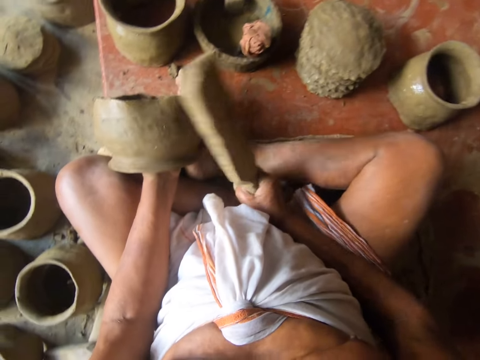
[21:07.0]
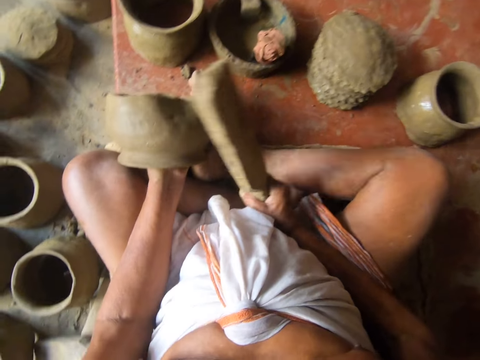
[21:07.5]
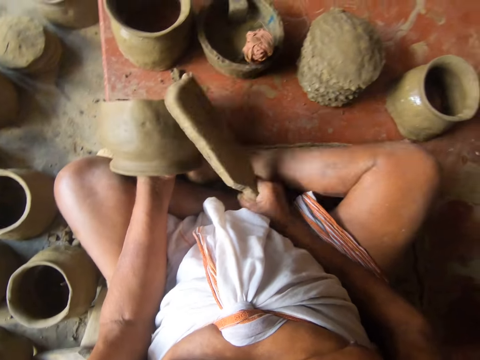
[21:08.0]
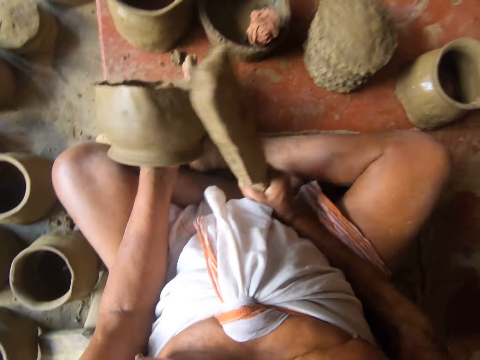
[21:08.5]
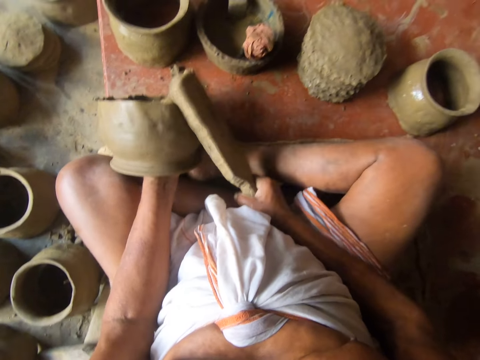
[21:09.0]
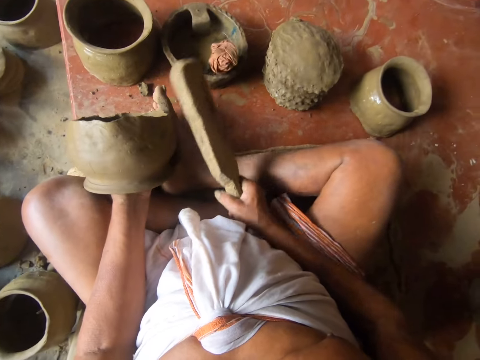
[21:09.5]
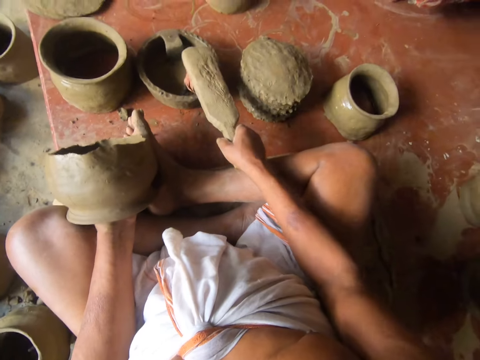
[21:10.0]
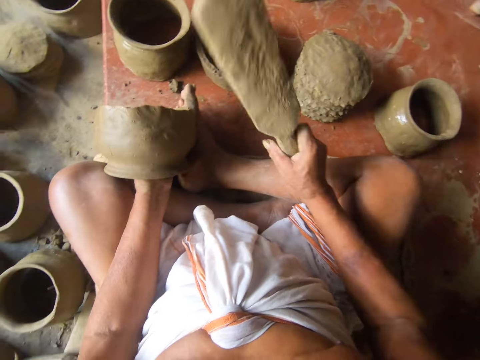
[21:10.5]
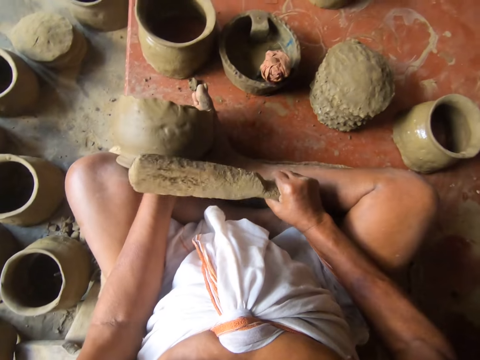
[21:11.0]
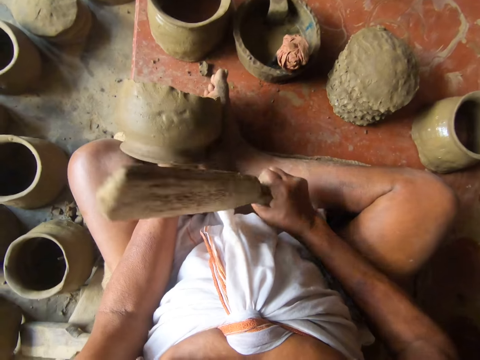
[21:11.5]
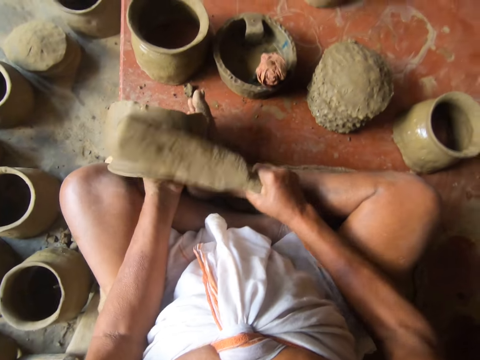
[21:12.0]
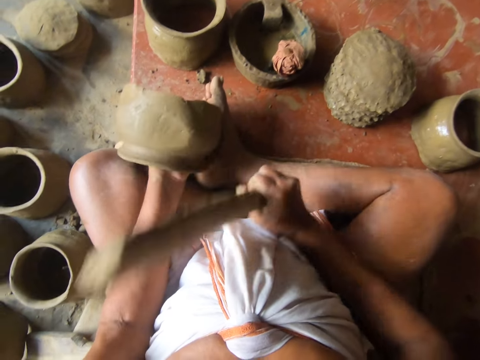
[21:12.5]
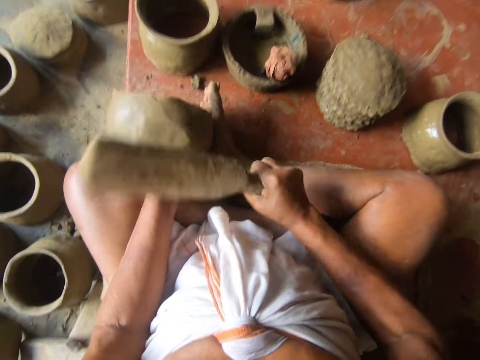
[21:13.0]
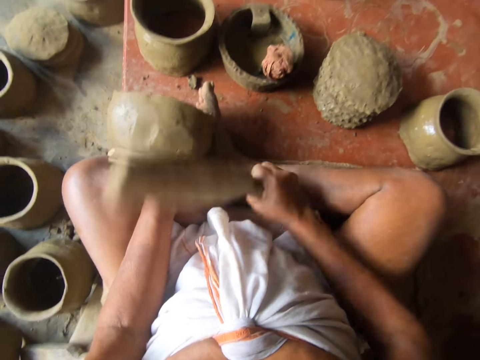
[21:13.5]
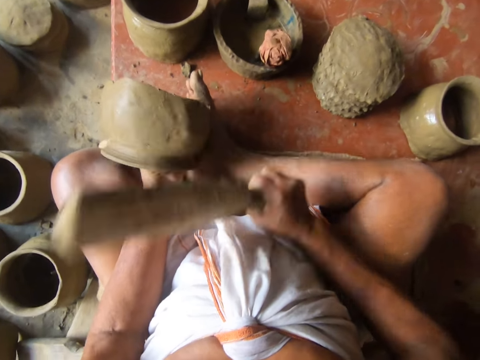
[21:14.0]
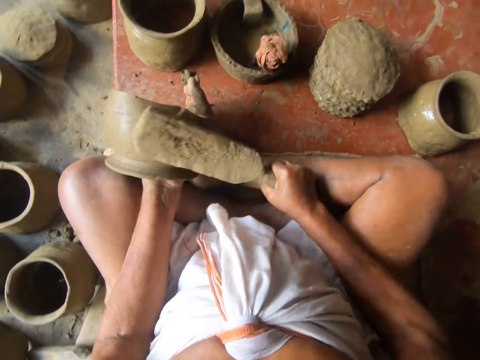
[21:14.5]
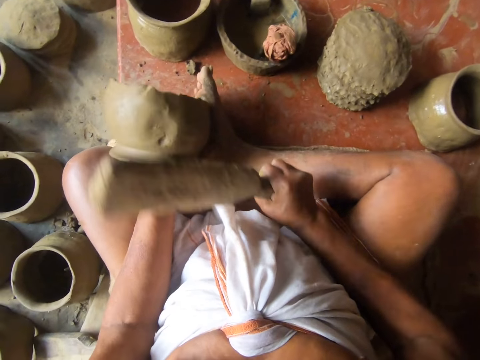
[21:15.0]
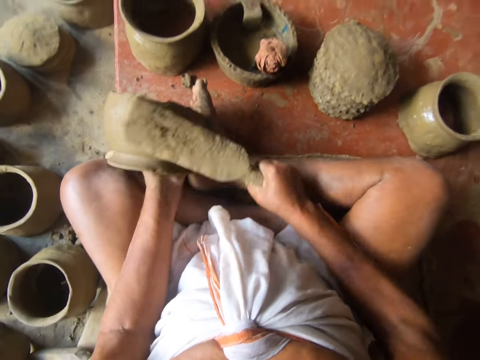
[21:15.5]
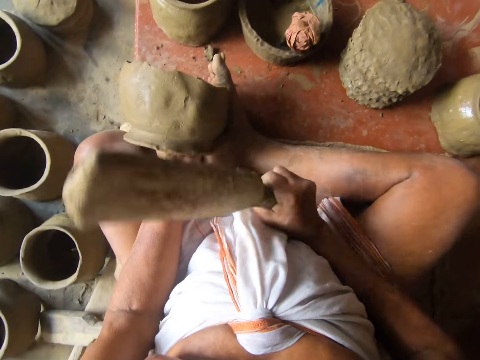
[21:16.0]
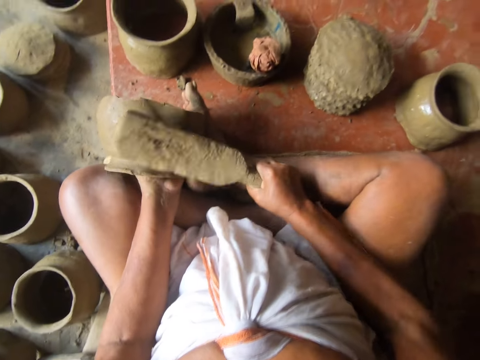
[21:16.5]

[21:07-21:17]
The camera wearer dips the wood in the water. They put the spanking paddle on the cloth. They hit the clay with the wood. They mold the pot with the spanking paddle.

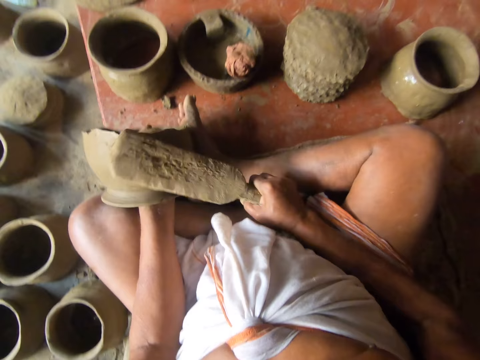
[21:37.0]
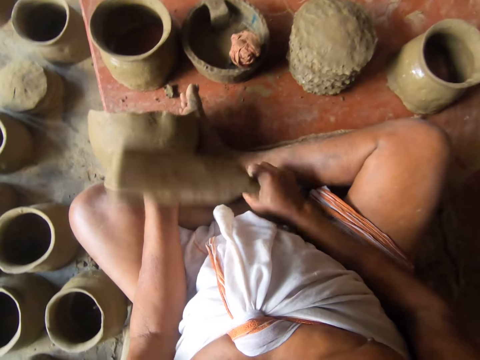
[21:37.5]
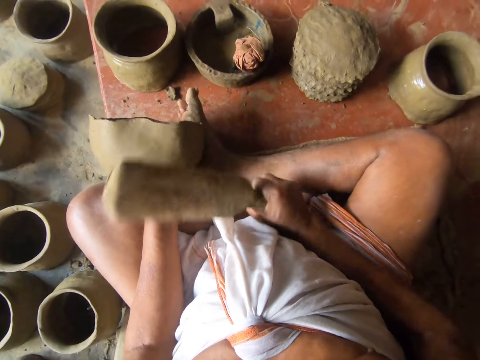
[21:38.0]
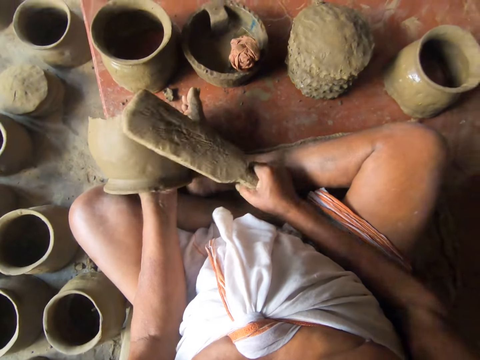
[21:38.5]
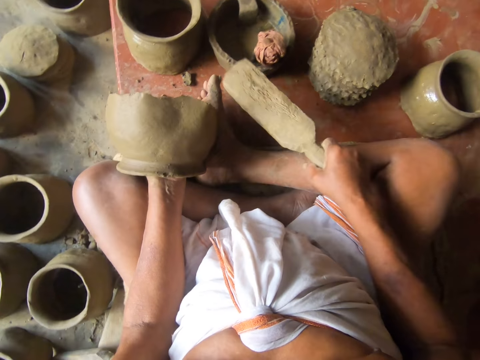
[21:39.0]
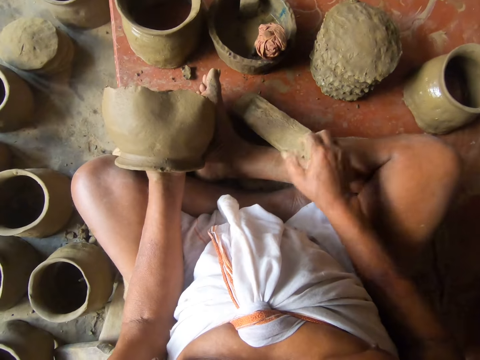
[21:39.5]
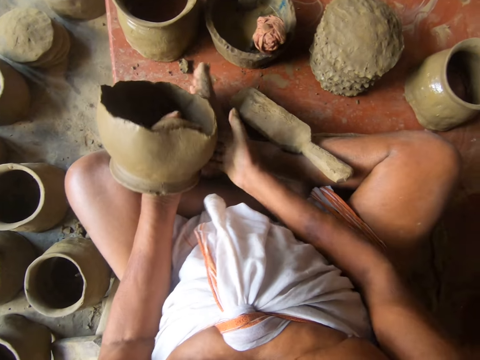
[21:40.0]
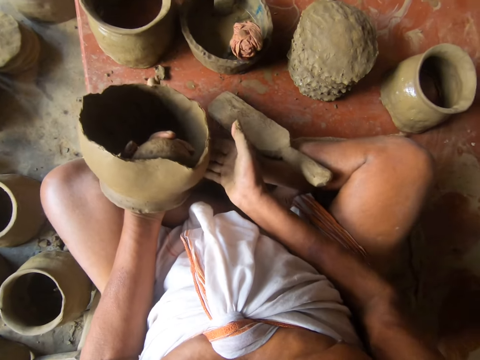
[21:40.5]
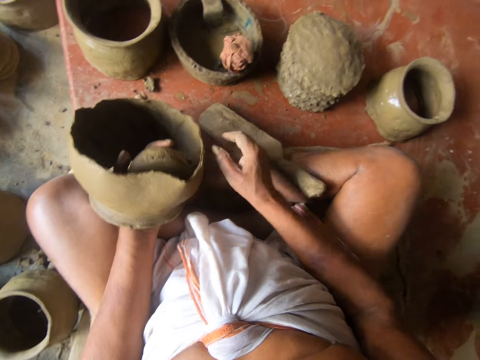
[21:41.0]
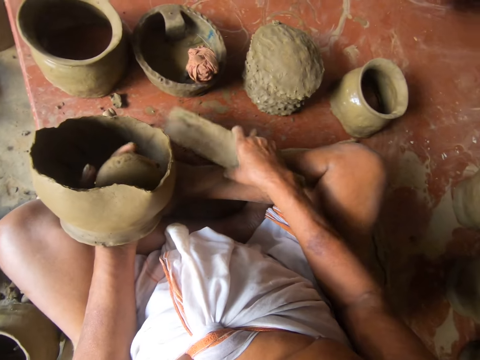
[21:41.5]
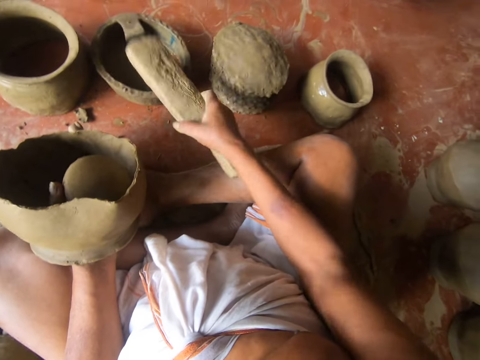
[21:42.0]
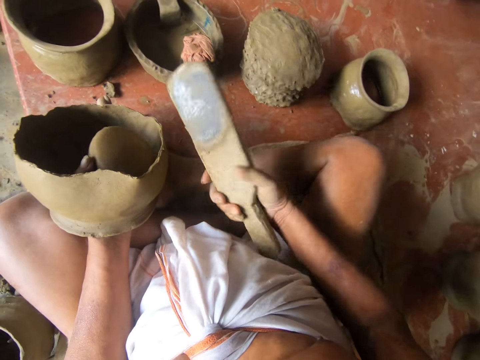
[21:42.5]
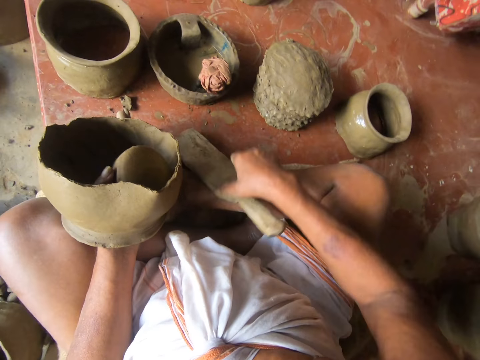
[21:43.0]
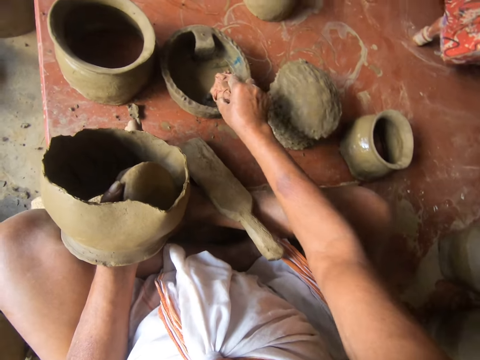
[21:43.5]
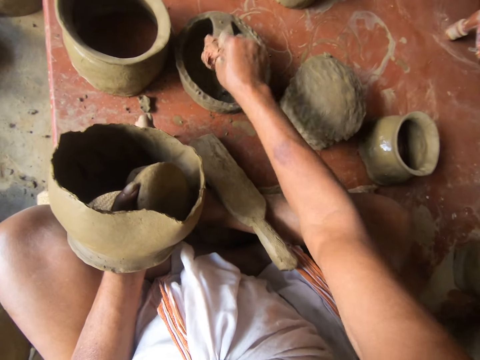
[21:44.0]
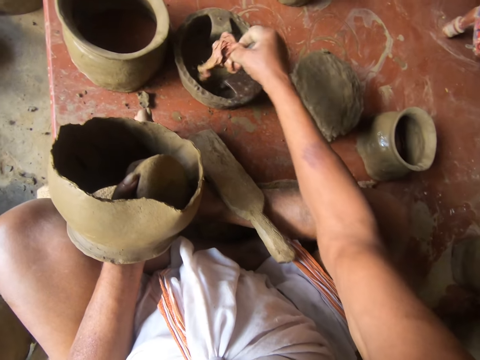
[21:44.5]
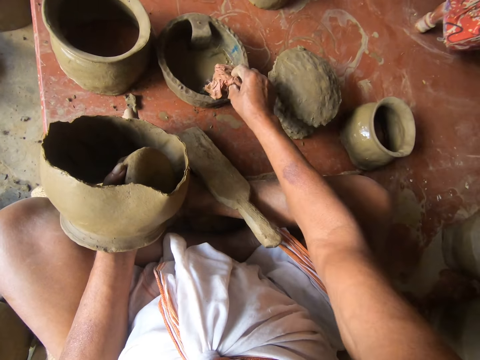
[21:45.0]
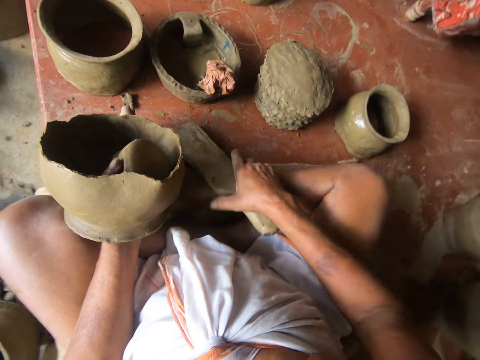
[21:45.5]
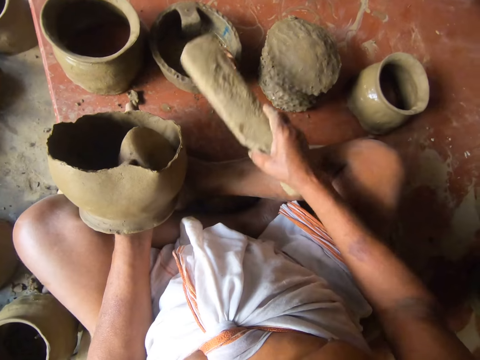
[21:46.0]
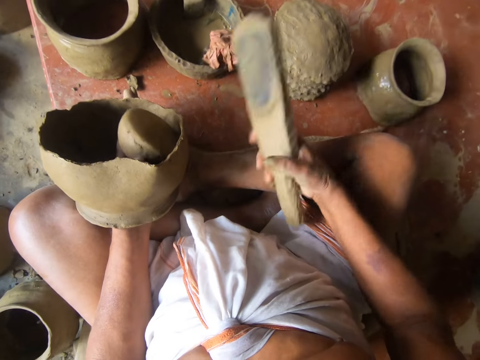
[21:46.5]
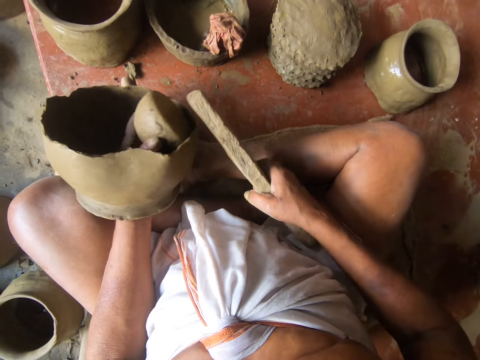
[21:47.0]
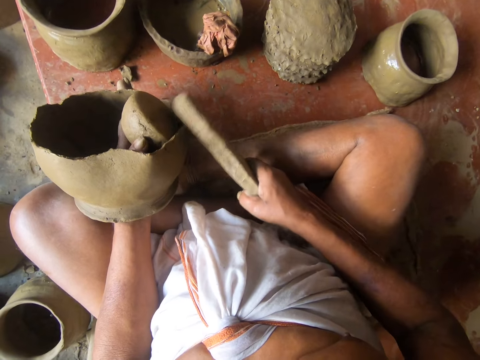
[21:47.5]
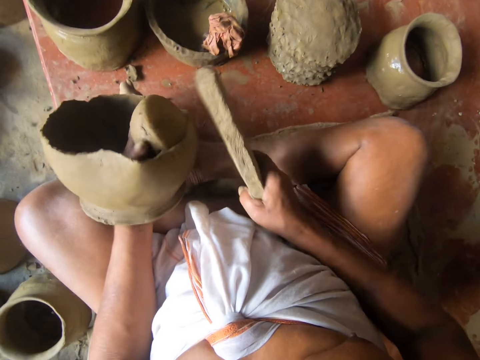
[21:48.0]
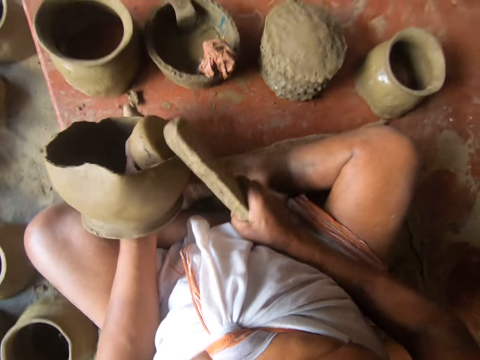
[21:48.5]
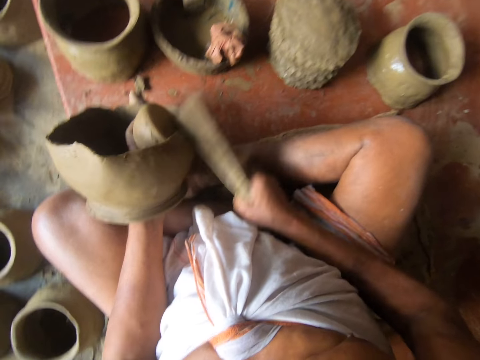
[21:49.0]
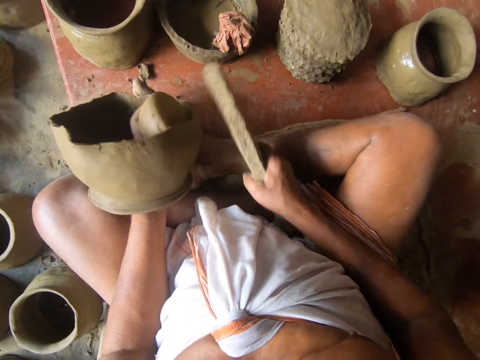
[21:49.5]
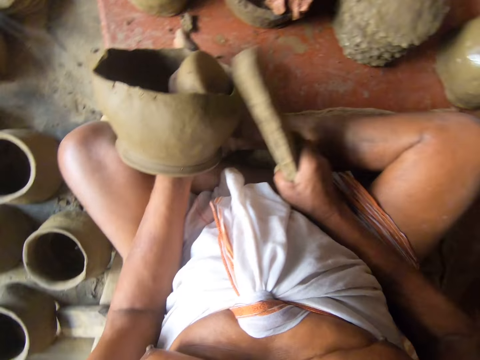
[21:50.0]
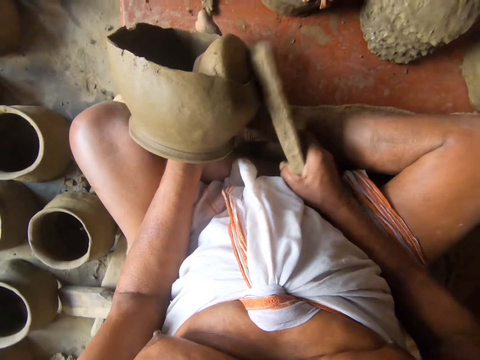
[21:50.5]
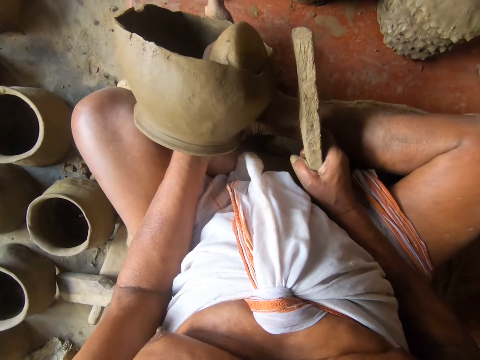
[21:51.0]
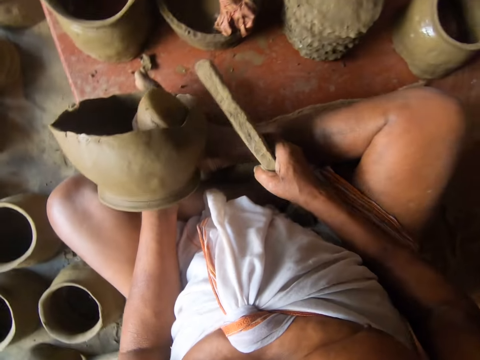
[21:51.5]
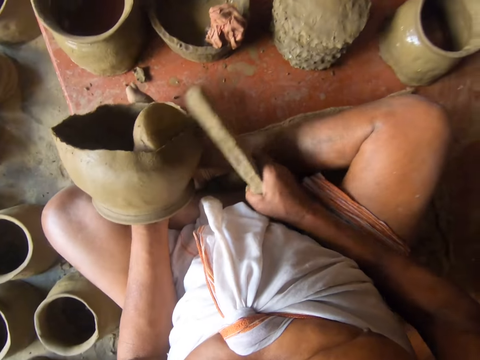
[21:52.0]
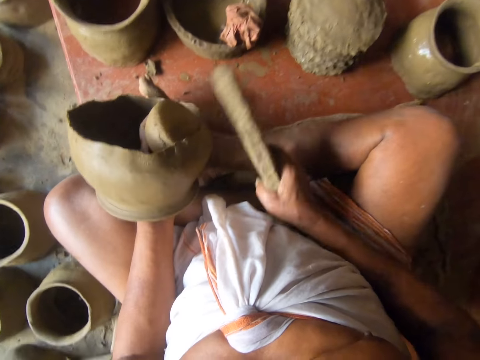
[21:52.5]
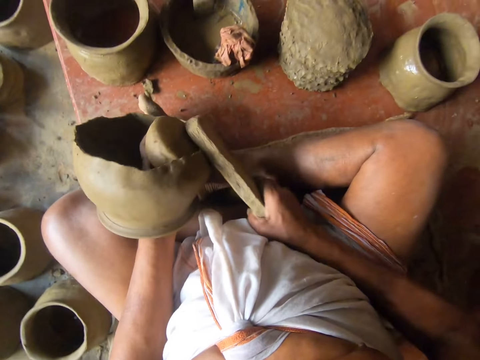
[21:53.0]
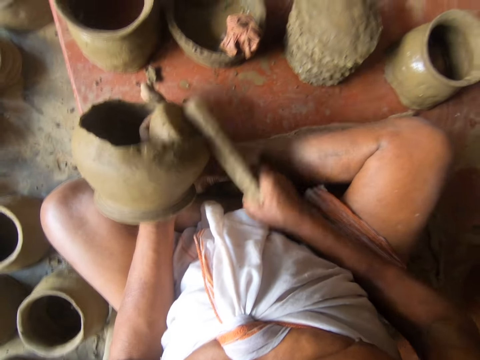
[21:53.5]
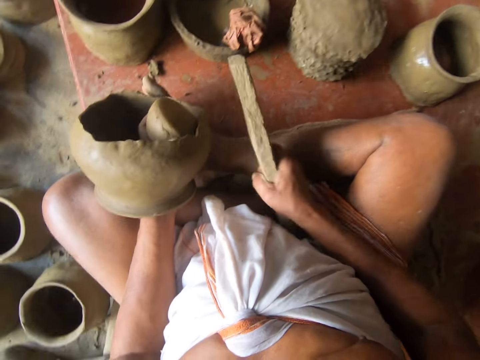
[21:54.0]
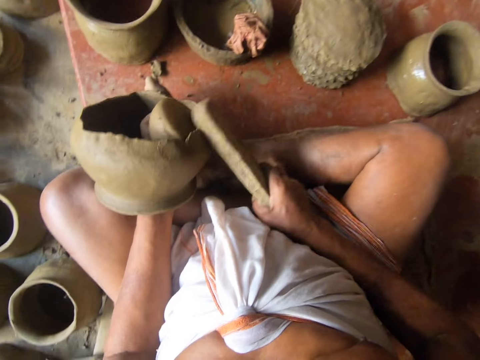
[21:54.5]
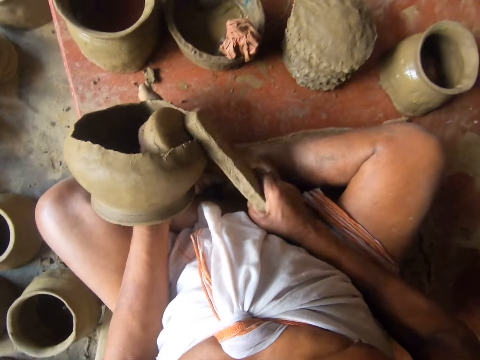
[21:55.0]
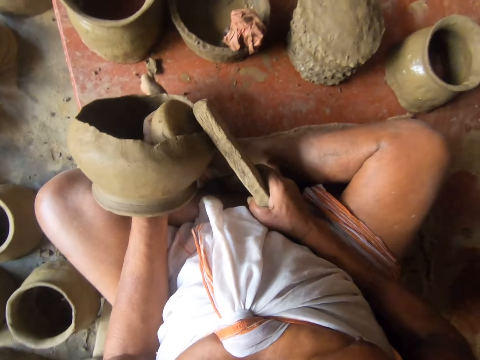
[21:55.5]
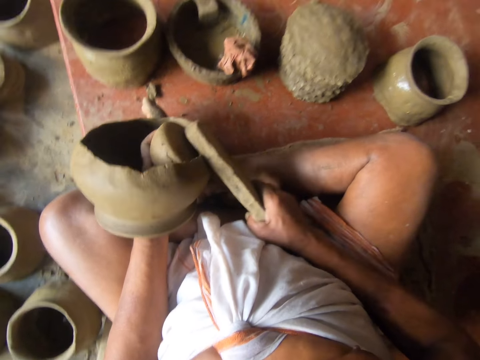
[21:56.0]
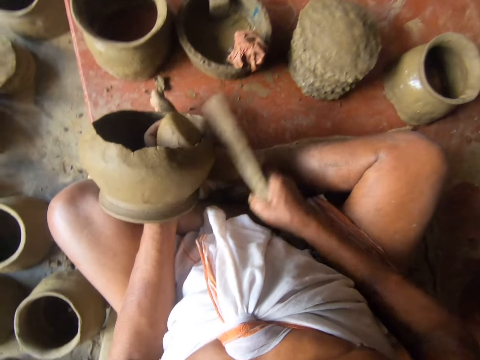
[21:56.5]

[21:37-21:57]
The camera wearer puts the spanking paddle or wood on the floor with the right hand. They adjust the clay. They hold the pot with both hands. They pick the spanking paddle with the right hand. They tap the wood on the cloth. They put the spanking paddle on the cloth. They put the spanking paddle on the floor with the right hand. They pick the cloth from the container with the right hand. They dip the cloth in water in the container. They put the cloth in the container with the right hand. They pick the spanking paddle with the right hand. They tap the wood on the cloth. They put the spanking paddle on the cloth with the right hand. They hit the clay with the wood. They mold the pot with the spanking paddle.
